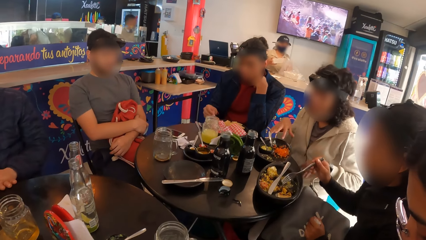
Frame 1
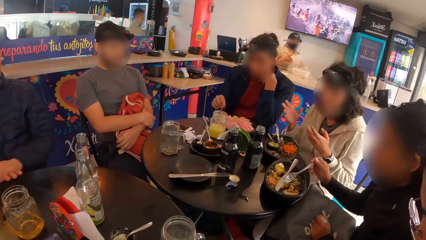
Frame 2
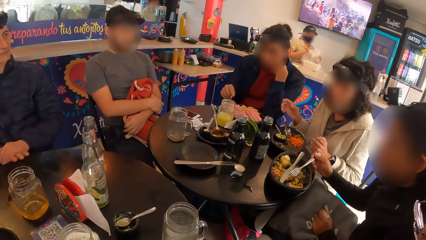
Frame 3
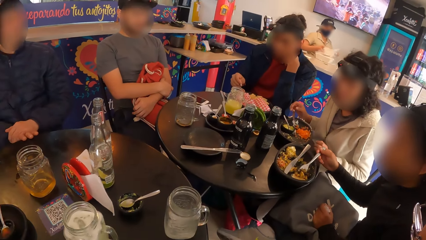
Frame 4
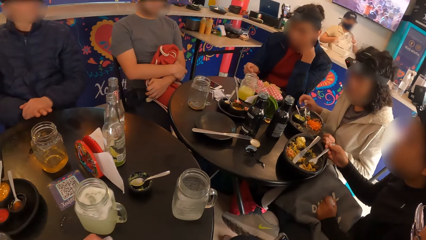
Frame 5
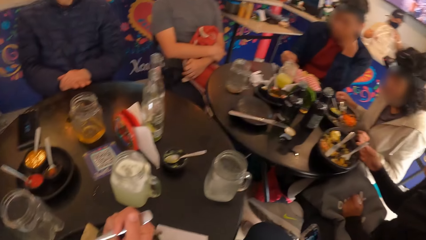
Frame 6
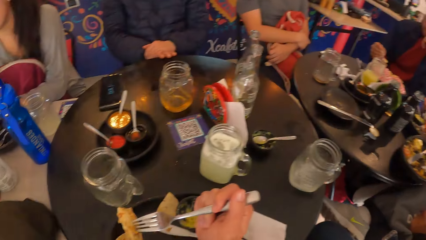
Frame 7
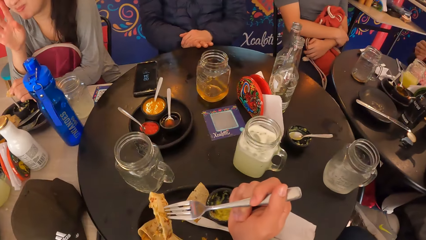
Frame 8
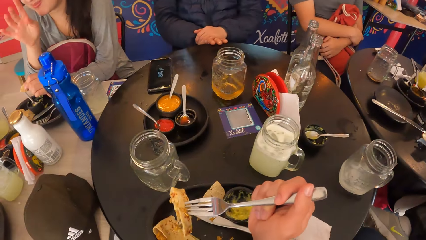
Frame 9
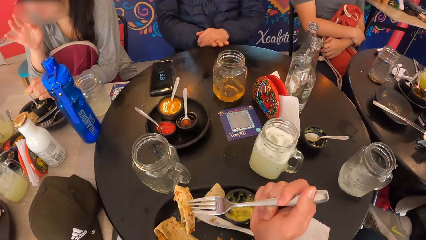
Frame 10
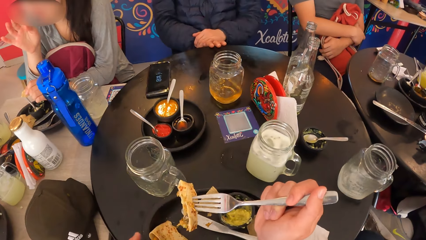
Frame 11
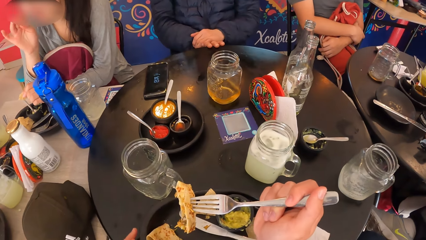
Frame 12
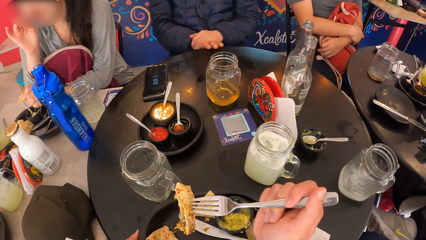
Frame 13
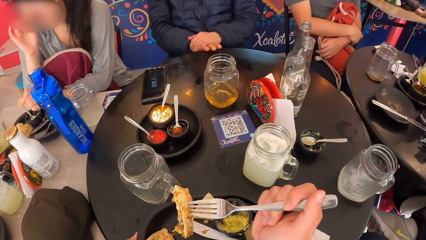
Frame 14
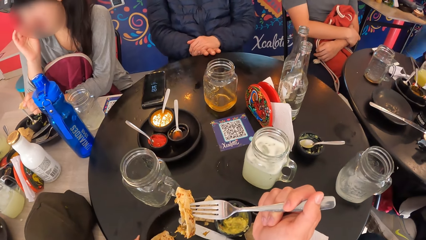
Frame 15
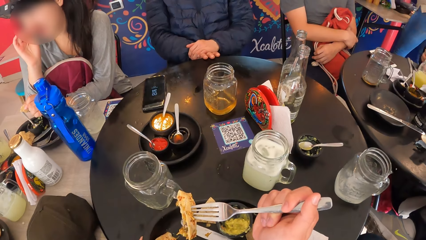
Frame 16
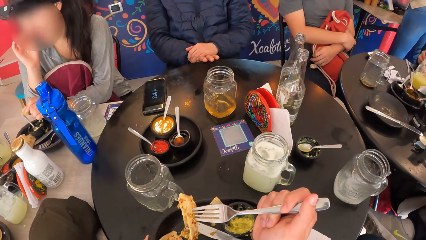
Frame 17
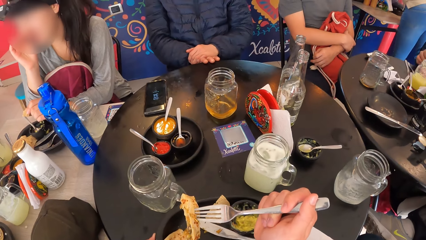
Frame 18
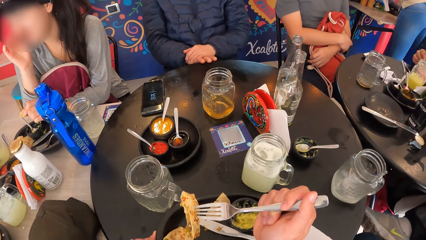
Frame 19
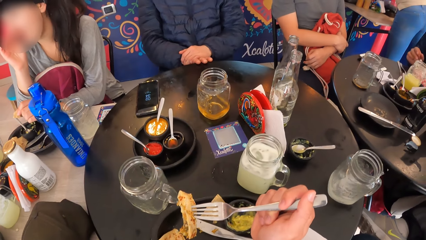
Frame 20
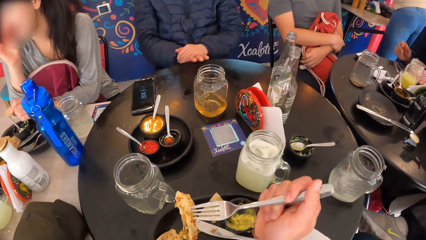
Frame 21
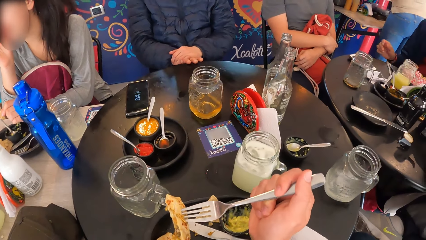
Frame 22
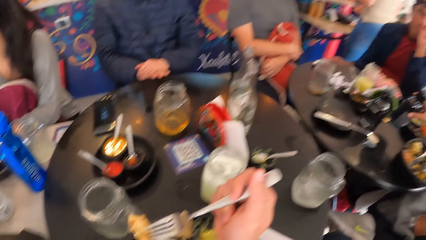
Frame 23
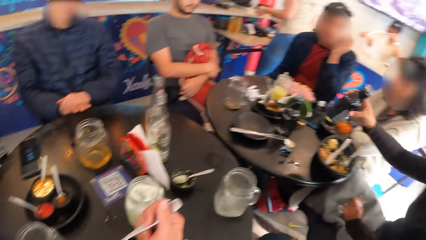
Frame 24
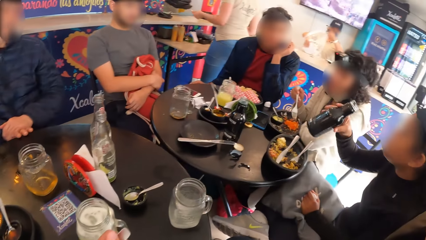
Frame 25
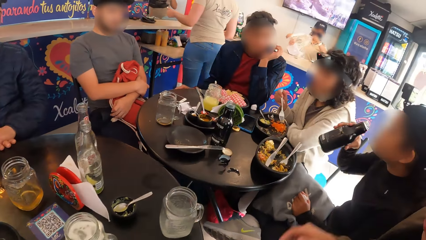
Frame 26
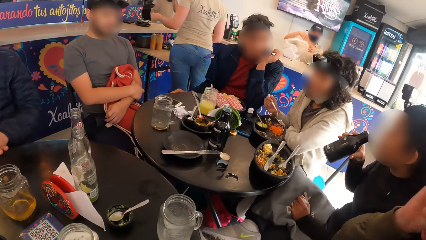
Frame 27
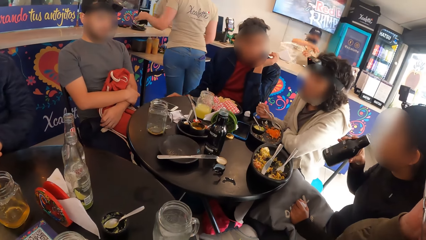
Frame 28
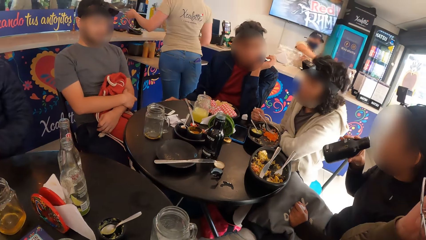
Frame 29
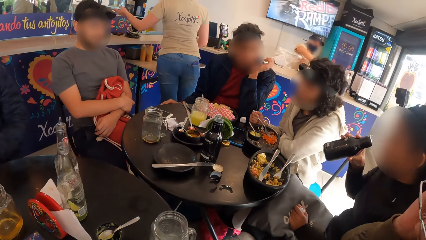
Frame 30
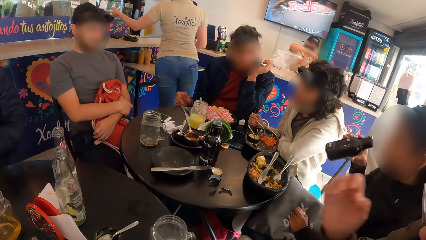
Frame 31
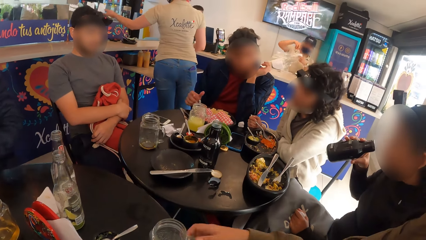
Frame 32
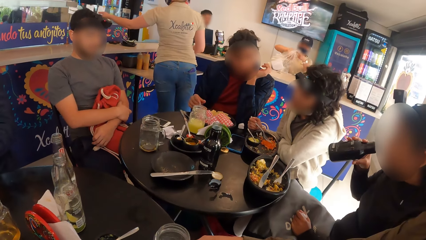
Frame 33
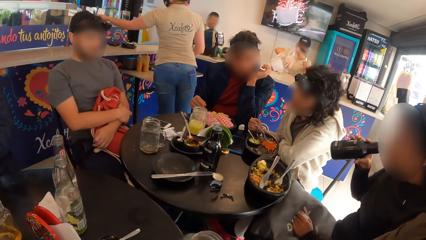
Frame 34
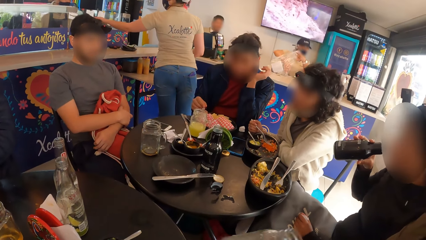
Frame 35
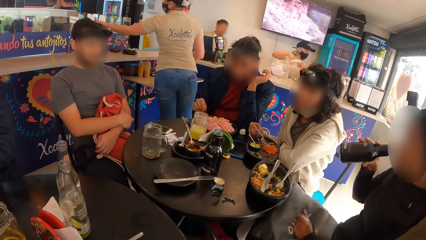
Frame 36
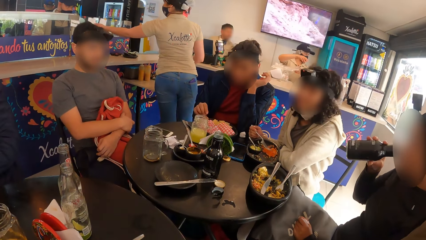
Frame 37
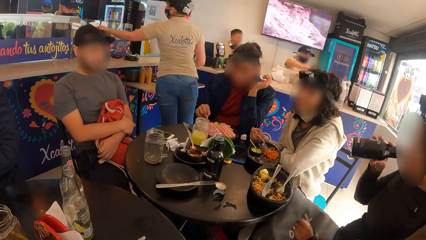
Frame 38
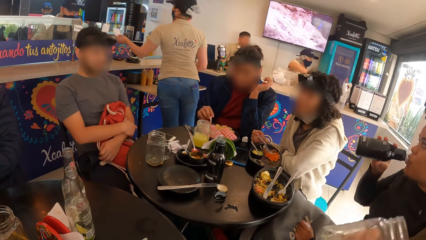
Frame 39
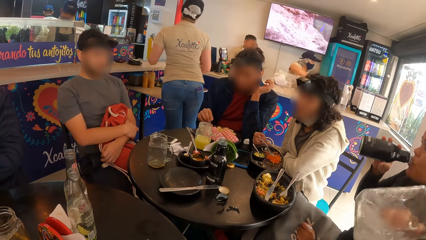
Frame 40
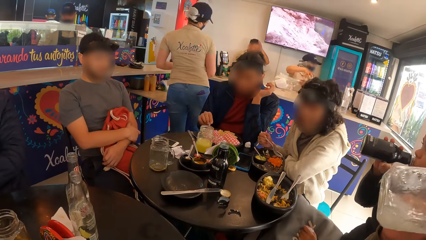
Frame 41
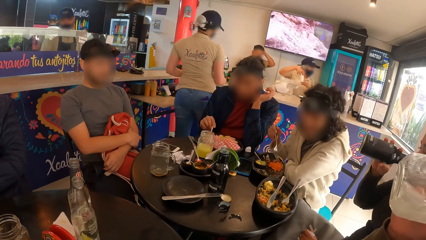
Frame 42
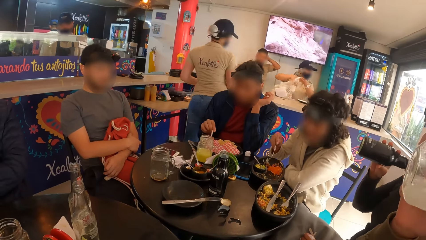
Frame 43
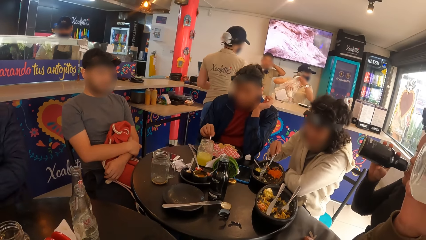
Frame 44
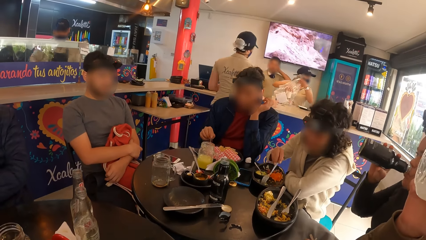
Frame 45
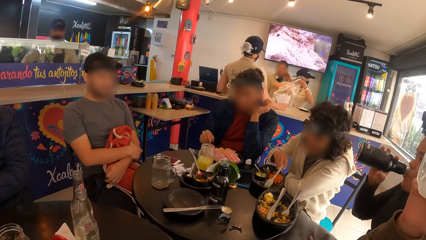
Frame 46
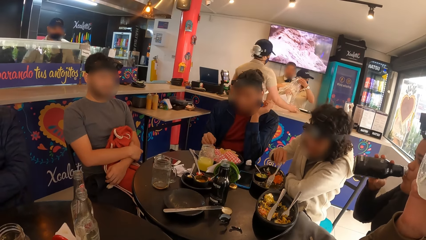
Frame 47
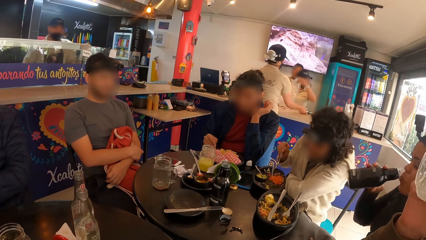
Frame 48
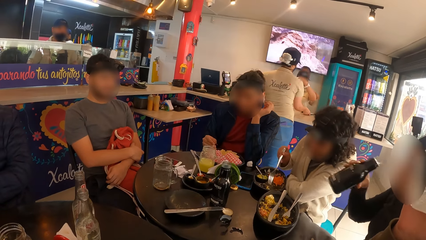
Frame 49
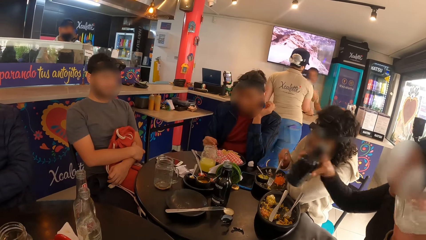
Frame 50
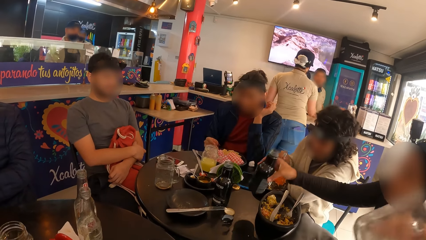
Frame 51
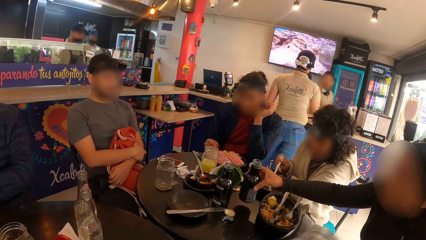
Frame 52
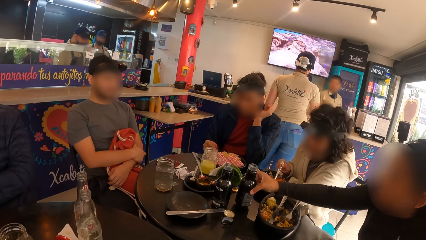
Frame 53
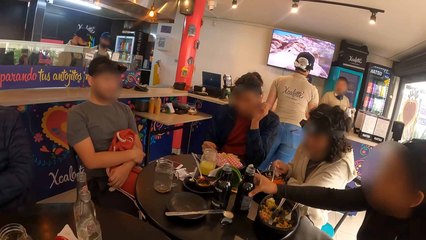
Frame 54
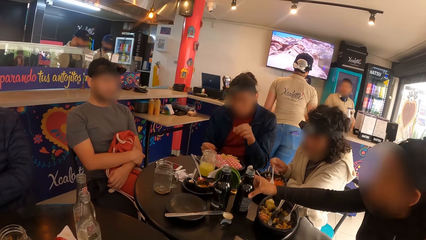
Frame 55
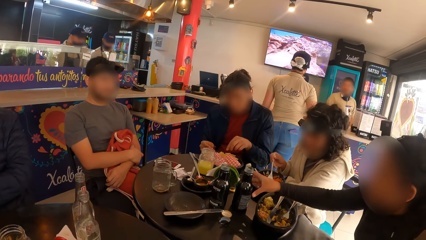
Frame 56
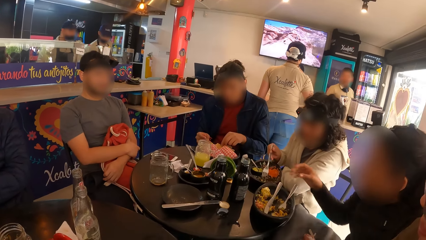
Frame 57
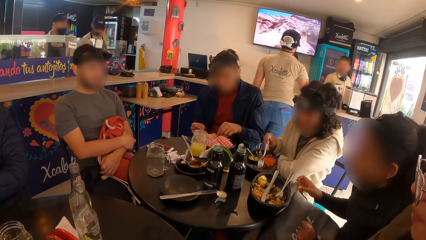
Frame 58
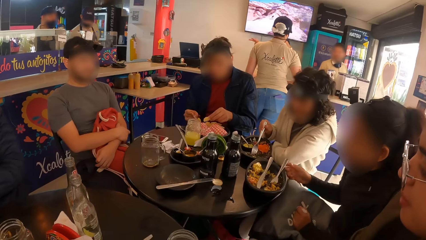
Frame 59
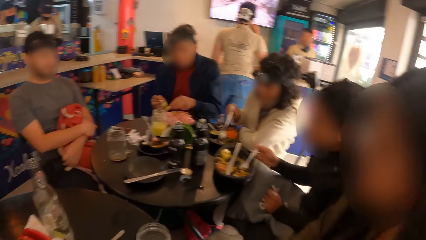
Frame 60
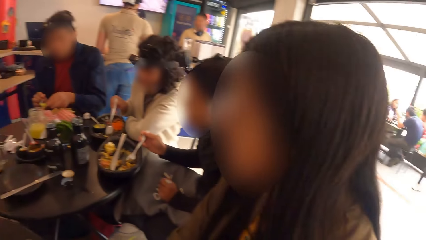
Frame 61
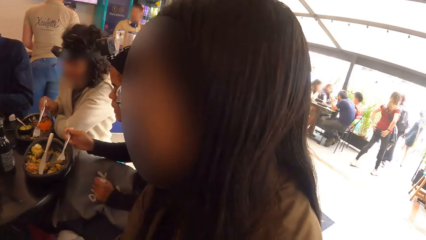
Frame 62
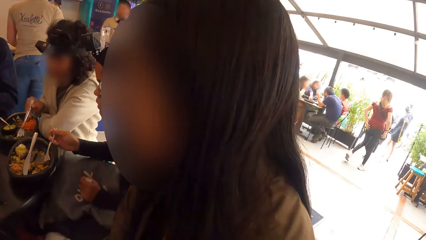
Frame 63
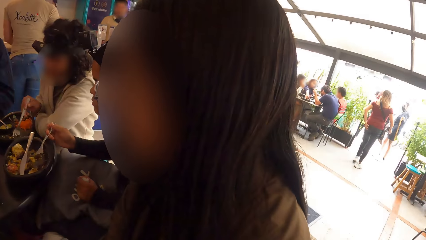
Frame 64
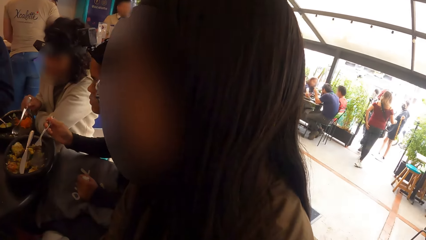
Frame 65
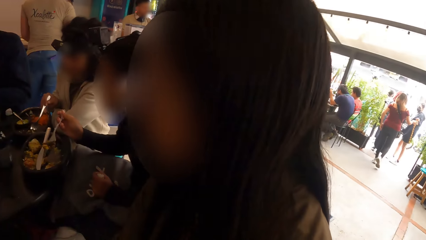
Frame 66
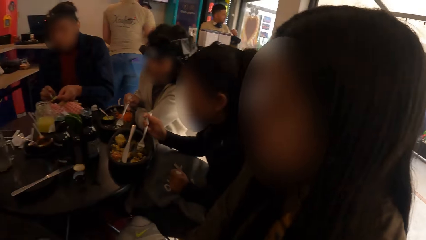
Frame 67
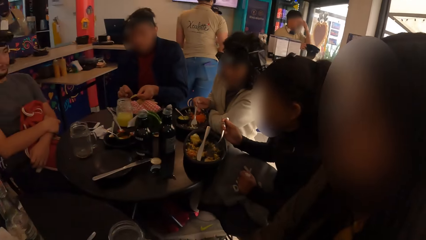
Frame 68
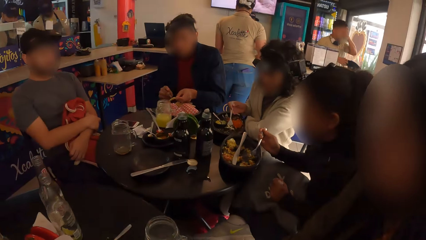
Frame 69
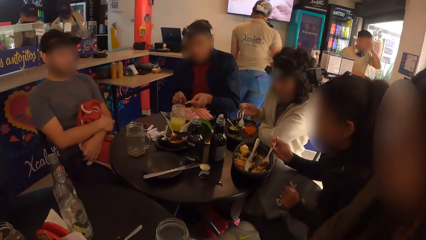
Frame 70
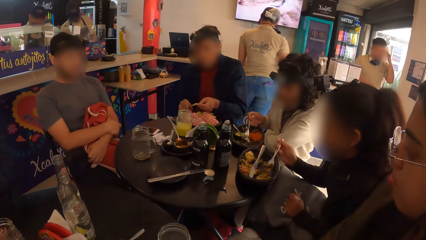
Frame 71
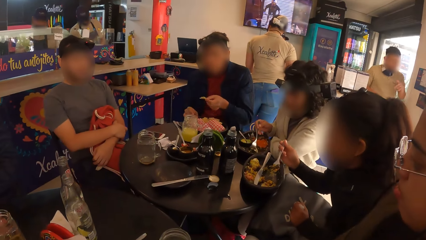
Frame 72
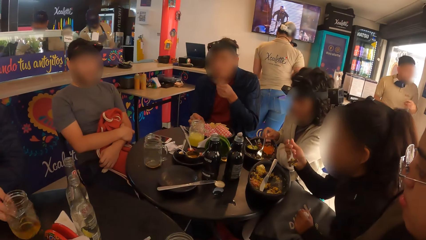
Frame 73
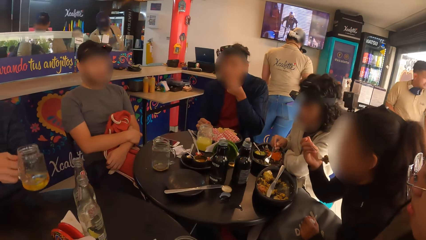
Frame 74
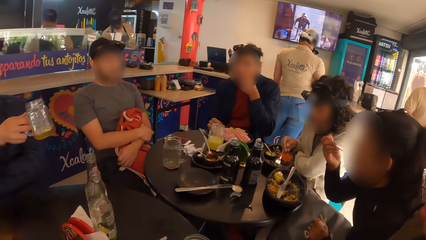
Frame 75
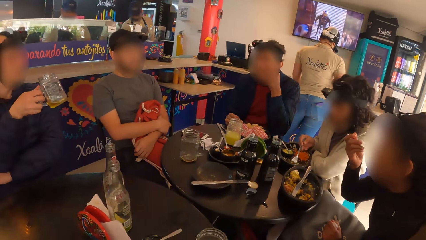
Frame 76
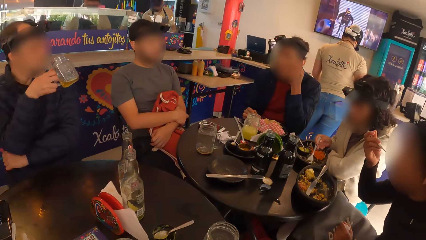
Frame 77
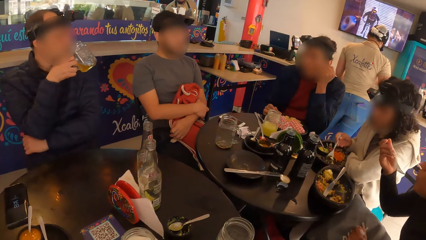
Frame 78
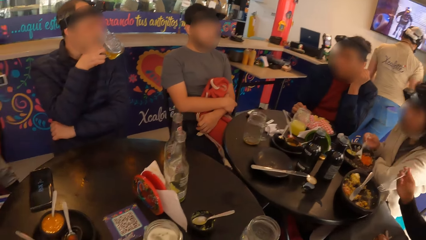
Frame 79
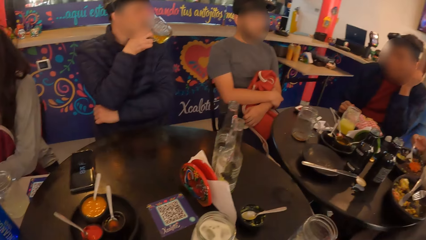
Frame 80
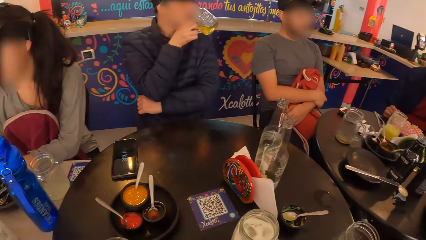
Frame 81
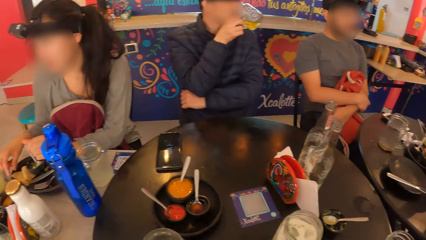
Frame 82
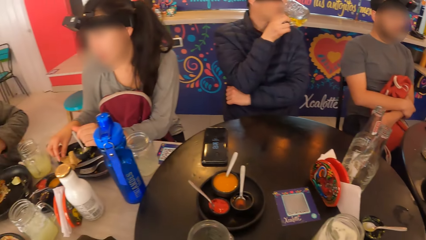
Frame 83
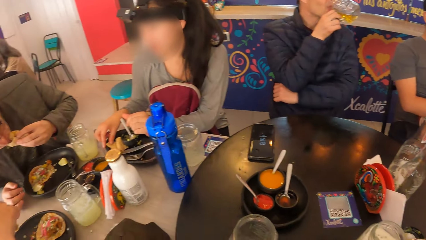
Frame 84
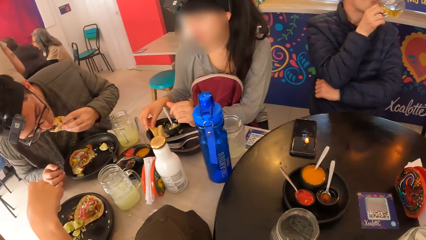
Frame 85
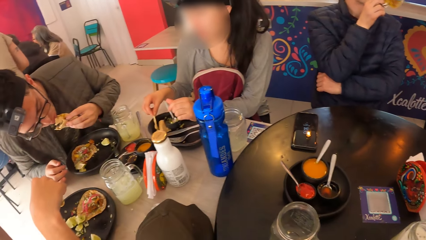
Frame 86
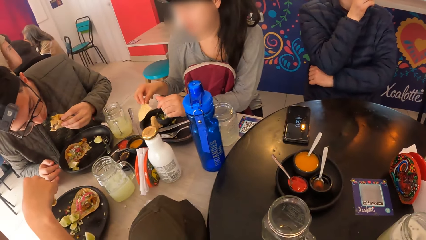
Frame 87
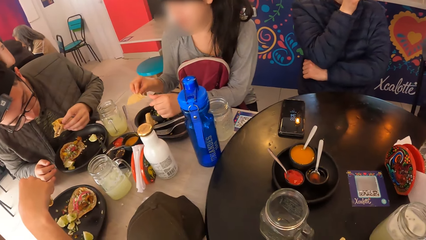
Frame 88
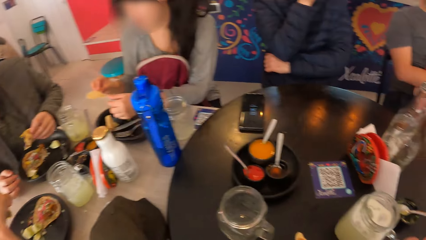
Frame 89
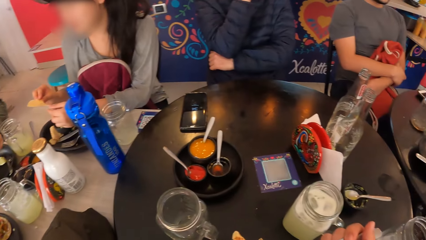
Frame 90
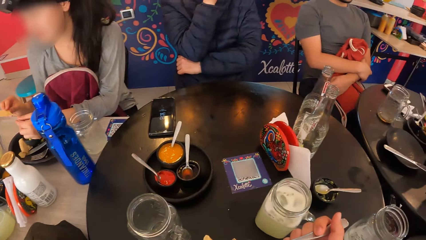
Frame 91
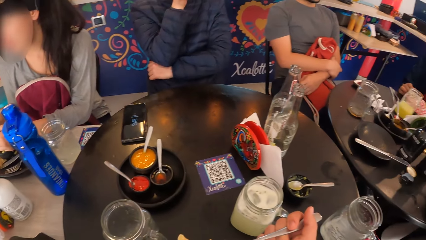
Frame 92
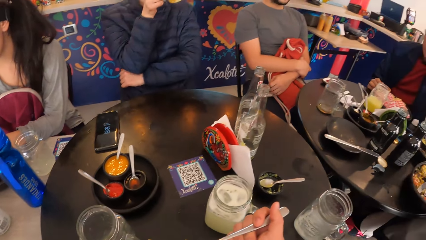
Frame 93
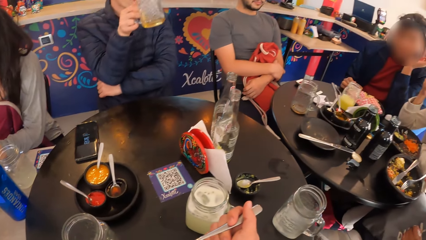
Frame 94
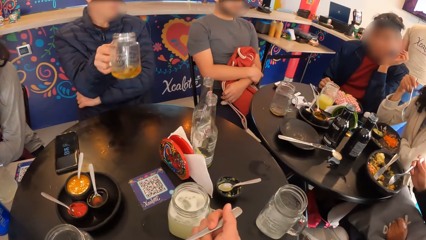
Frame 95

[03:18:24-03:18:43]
The camera wearer holds the fork with tacos in her right hand. A woman picks the tacos from the plate on the table with the fork in her right hand. Another woman holds the fork on a plate with her right hand. The camera wearer adjusts the plate on the table with her left hand. The first woman picks a bottle from the table with her right hand. A third woman picks a cup from the table with her right hand. A man picks the fork from the plate on the table with his right hand. The first woman drinks from the bottle with her right hand. The third woman drinks from the cup with her right hand. The first woman drops the bottle on the table with her right hand. The man dips his left hand into the plate of chips. The first woman picks the fork from the plate on the table with her right hand. Another man picks a cup of beer on the table with his right hand. The first man eats a chip with his left hand. The first woman eats the taco from the plate on the table with the fork in her right hand. The second man drinks from the cup of beer with his right hand. A fourth woman picks the chip from the plate on the table with her right hand. A third man eats the taco with his right hand.
